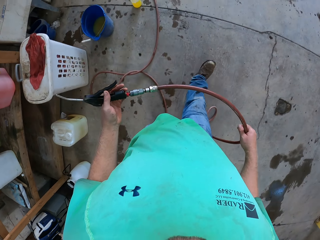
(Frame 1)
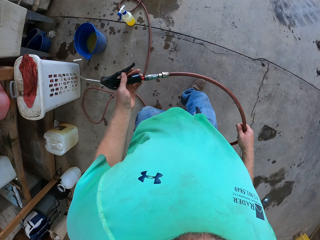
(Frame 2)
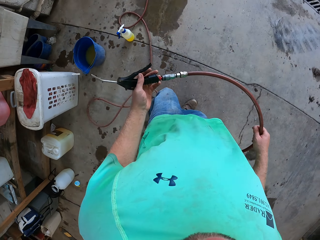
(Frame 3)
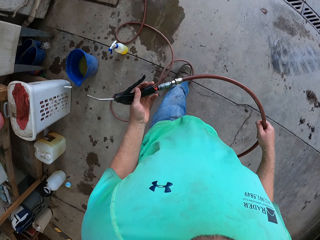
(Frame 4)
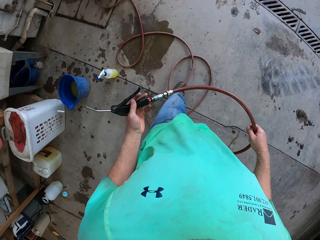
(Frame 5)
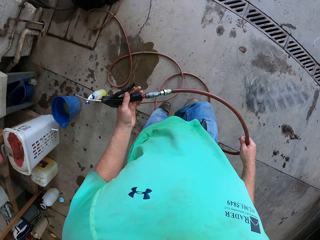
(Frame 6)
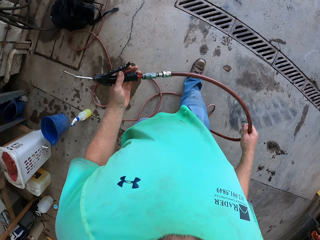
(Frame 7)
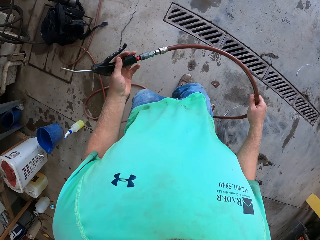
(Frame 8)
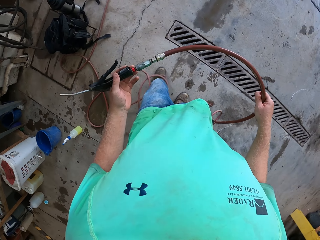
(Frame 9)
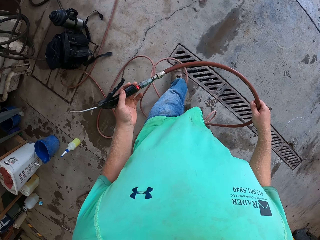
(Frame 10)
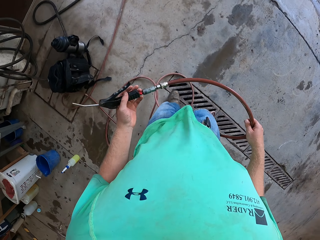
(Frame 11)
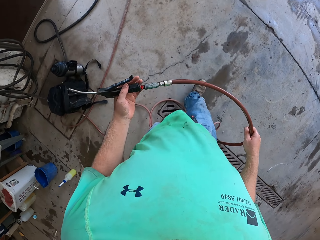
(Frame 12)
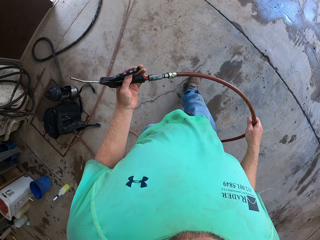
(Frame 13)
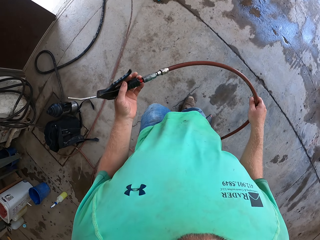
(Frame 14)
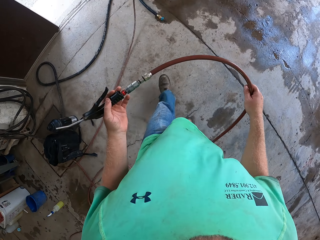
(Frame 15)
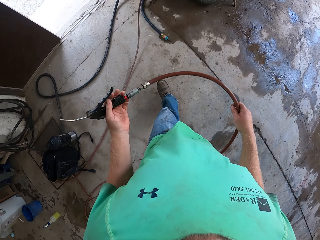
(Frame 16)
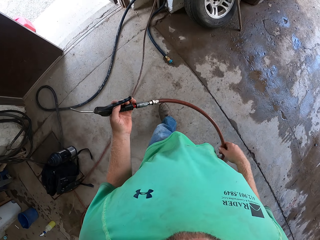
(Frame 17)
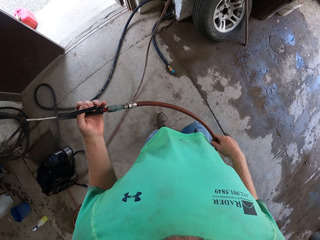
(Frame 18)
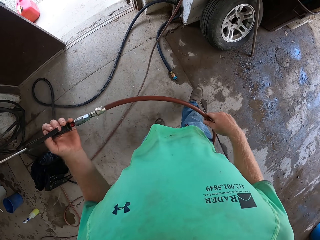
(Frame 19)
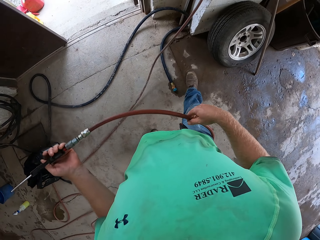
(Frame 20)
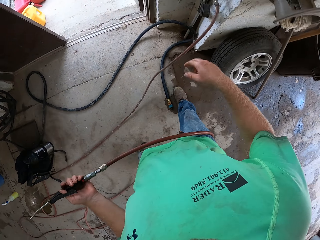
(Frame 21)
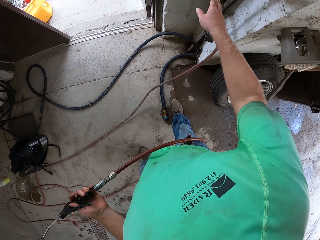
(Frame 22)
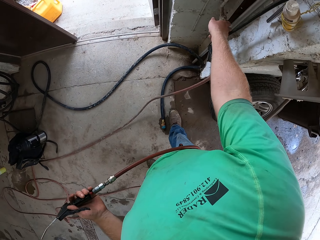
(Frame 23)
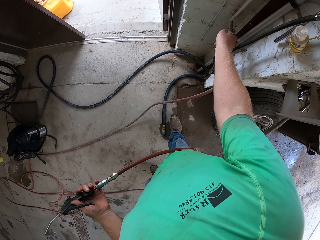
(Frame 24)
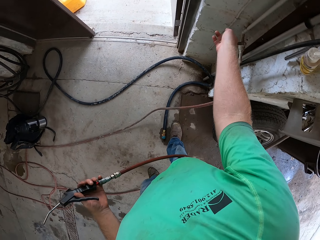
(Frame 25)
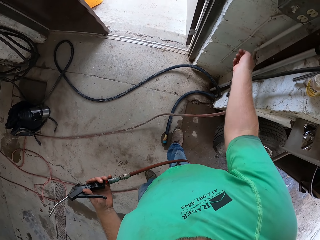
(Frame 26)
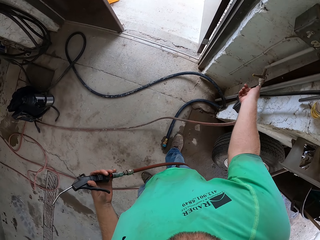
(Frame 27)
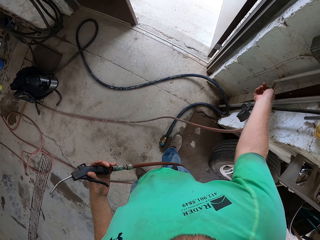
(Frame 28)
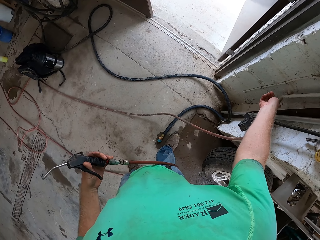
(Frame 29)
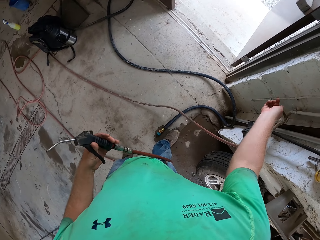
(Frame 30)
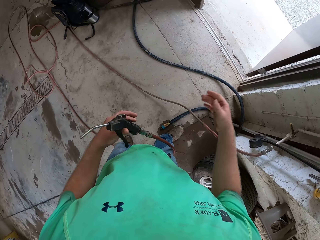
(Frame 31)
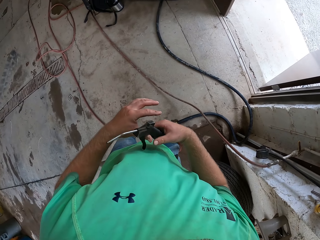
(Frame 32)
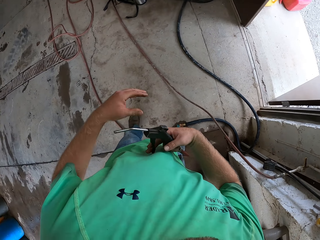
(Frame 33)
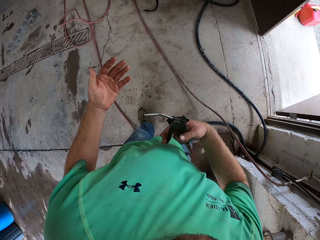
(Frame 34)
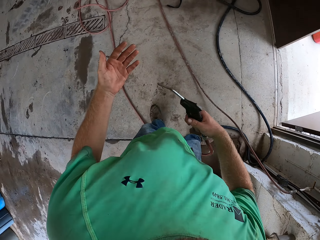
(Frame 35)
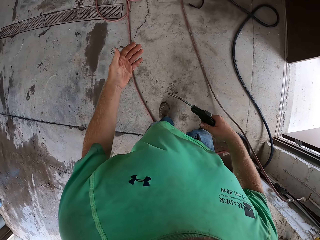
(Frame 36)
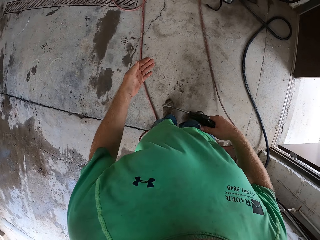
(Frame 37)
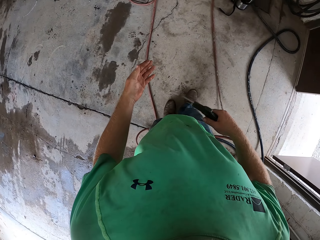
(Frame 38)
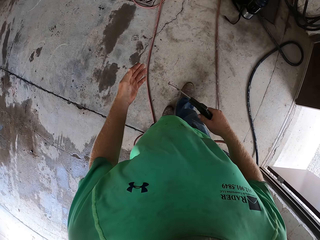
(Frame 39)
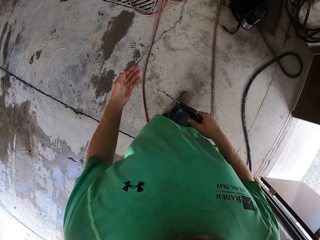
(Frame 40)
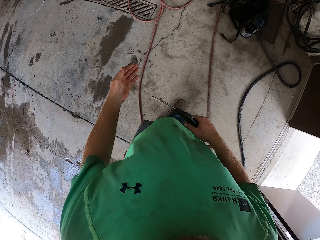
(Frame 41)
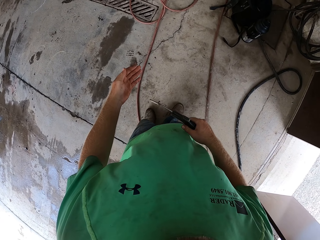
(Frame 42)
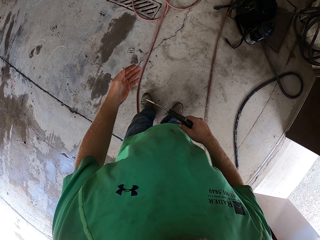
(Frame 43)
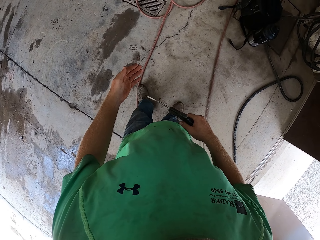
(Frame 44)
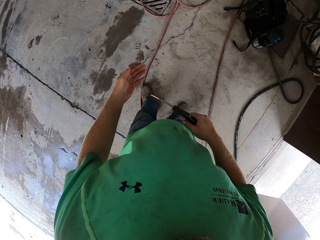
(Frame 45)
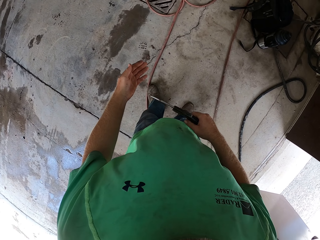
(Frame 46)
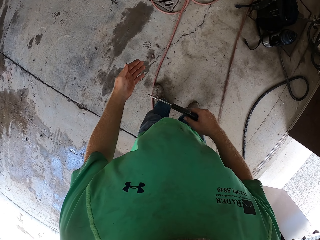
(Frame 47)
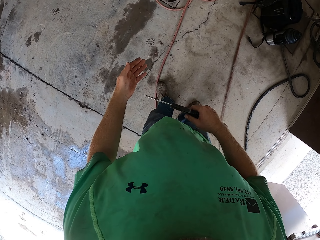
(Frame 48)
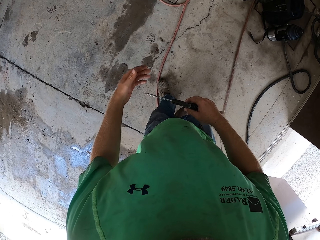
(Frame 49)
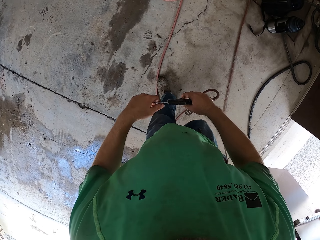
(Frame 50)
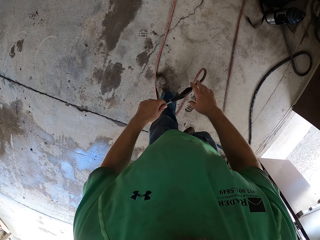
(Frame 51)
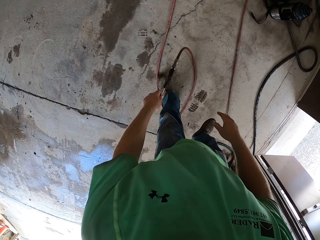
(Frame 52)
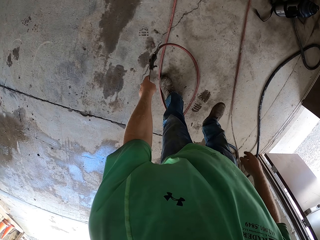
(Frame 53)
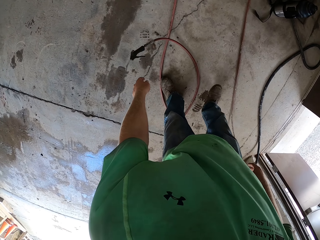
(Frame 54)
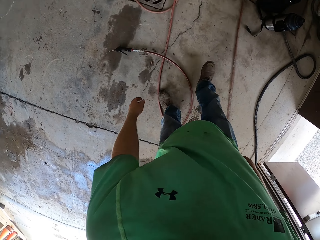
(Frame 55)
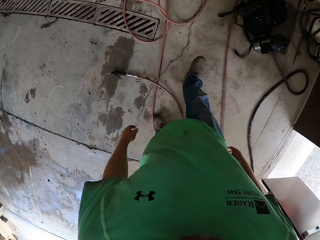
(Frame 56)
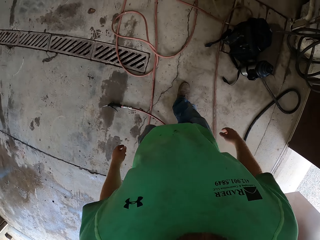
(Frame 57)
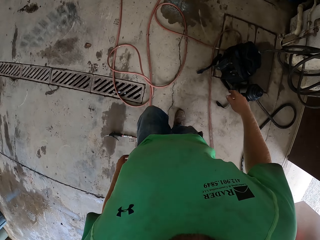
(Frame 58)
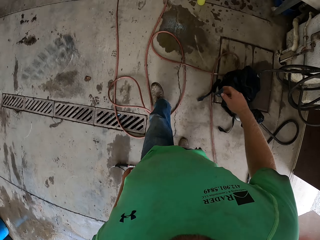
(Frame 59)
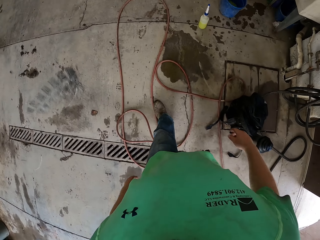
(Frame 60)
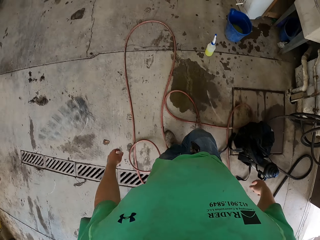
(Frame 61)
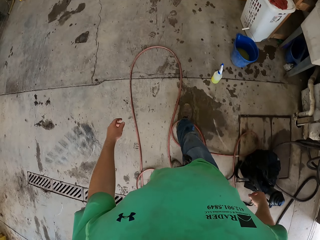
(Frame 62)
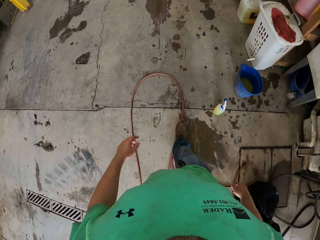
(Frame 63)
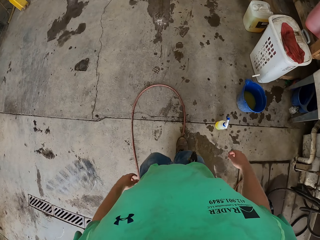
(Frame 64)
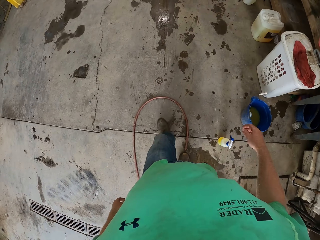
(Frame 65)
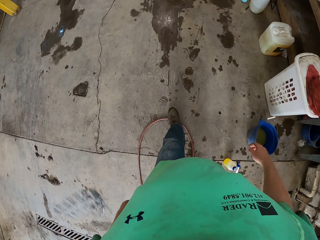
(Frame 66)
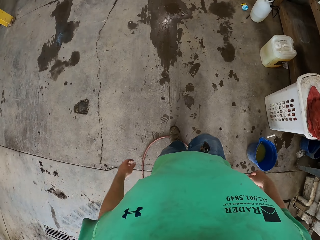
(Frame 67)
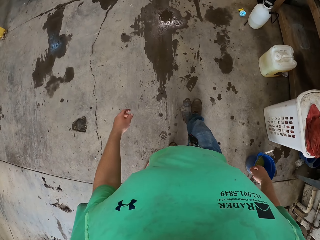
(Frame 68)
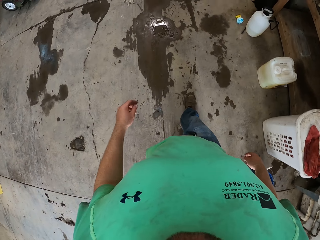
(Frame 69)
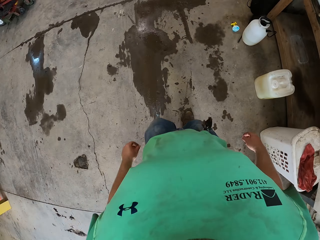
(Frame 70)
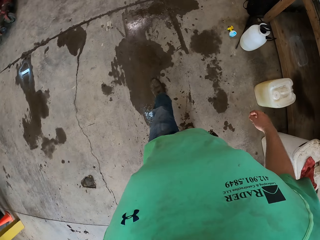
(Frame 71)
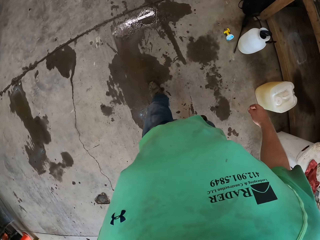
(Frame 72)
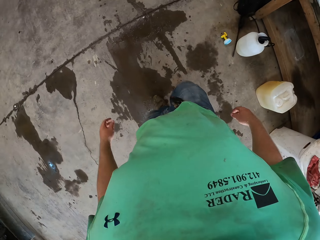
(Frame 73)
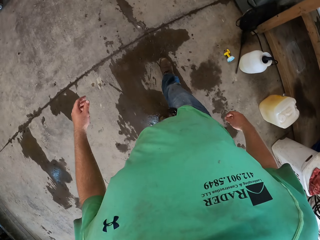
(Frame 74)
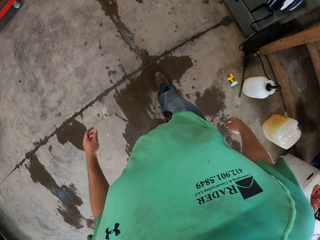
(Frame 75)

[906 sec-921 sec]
The camera wearer touches and opens something. He closes a nozzle with his right hand. He opens something. He passes the hose pipe to the other hand. He blows his hand. He passes the hose pipe to the other hand. He drops the spray gun on the floor with his left hand. He walks to the lawn mower from the end of the workshop.

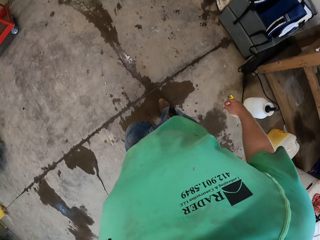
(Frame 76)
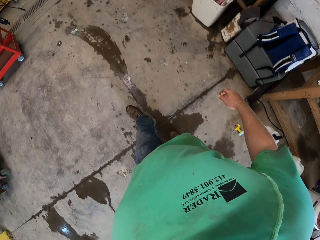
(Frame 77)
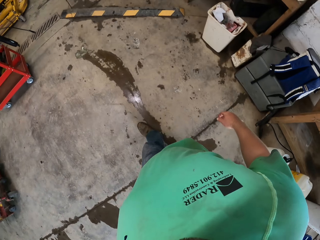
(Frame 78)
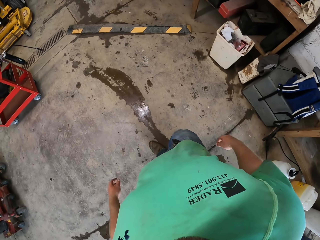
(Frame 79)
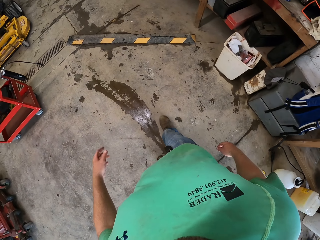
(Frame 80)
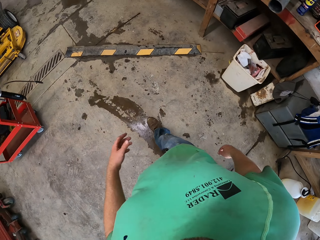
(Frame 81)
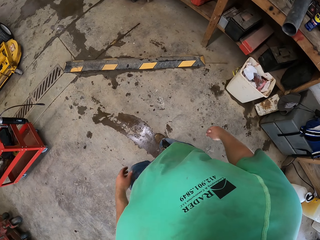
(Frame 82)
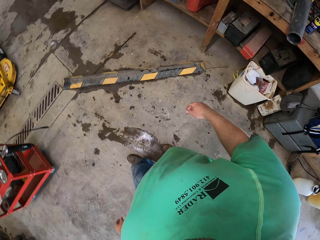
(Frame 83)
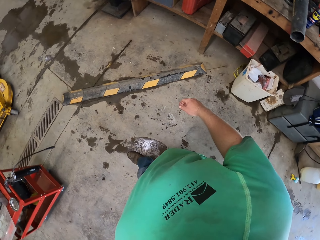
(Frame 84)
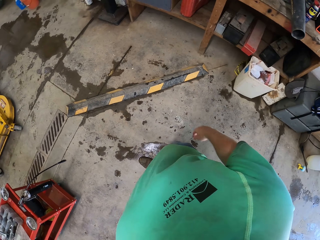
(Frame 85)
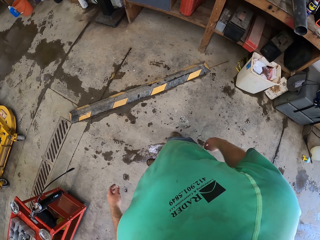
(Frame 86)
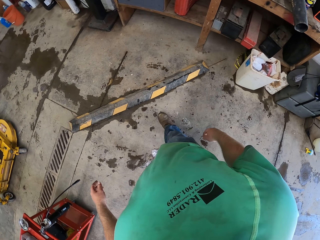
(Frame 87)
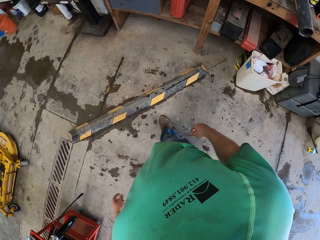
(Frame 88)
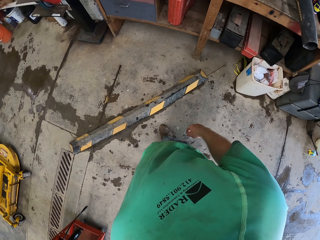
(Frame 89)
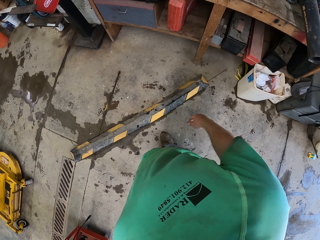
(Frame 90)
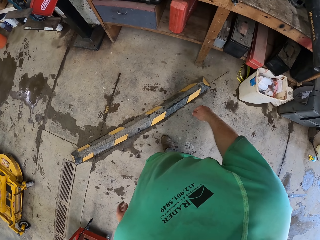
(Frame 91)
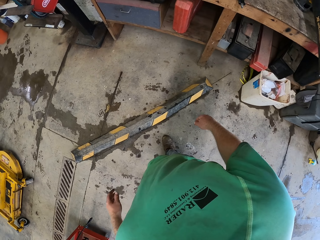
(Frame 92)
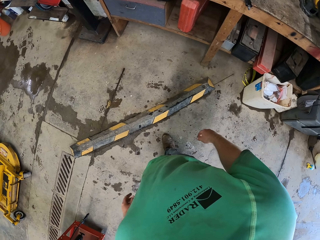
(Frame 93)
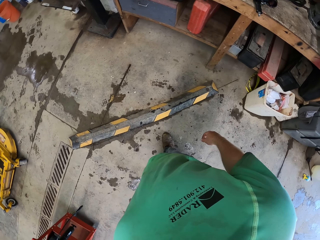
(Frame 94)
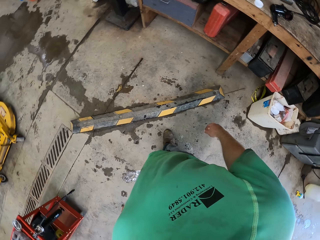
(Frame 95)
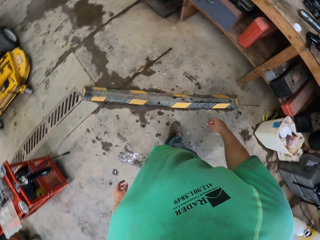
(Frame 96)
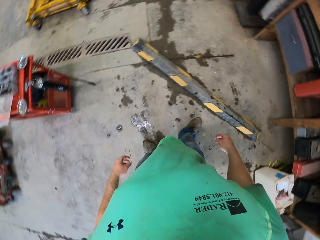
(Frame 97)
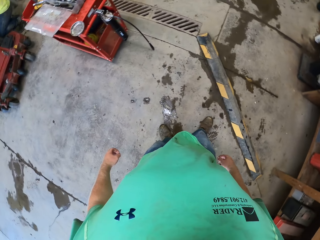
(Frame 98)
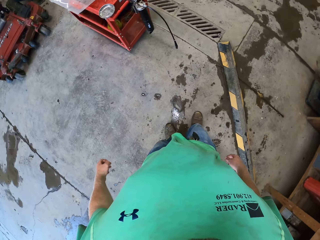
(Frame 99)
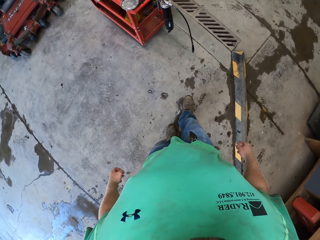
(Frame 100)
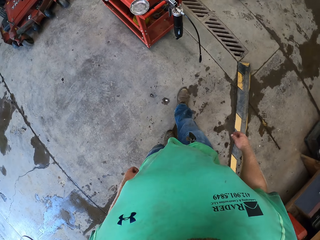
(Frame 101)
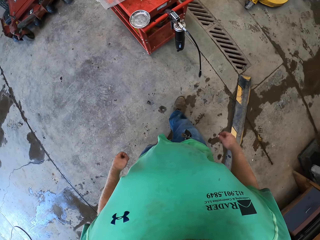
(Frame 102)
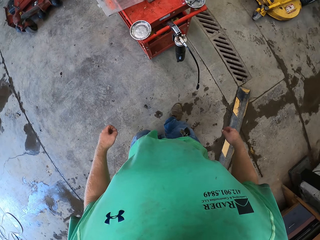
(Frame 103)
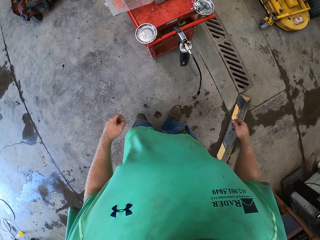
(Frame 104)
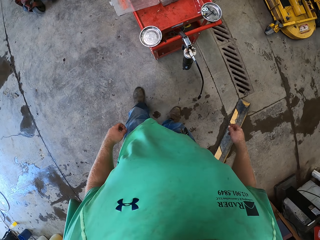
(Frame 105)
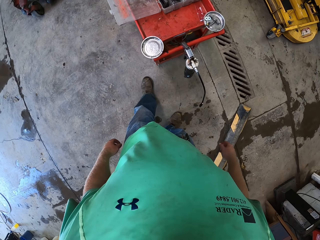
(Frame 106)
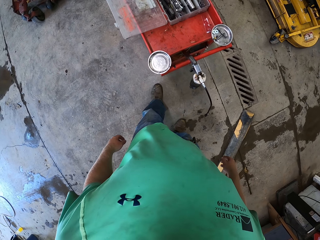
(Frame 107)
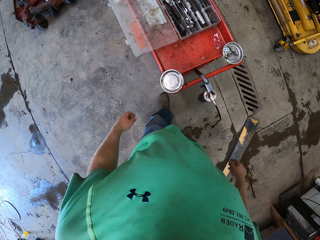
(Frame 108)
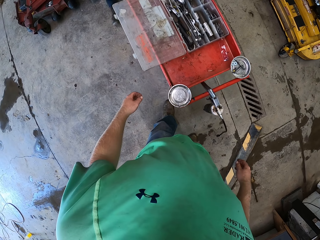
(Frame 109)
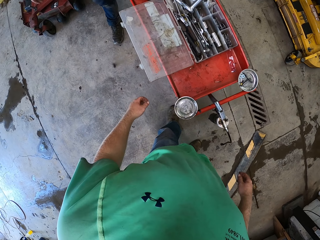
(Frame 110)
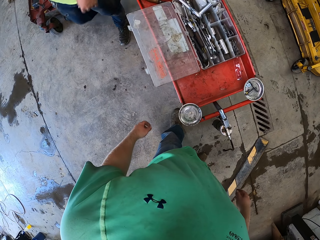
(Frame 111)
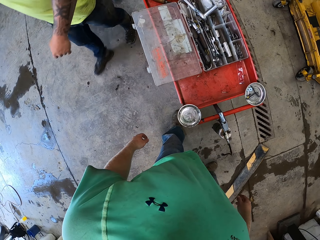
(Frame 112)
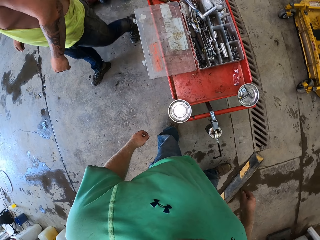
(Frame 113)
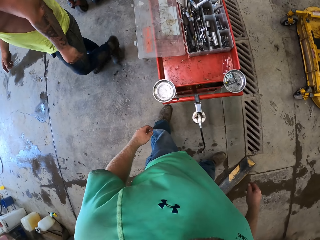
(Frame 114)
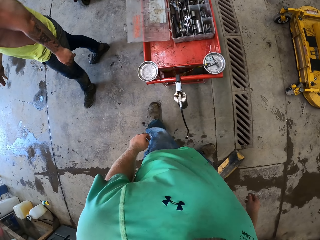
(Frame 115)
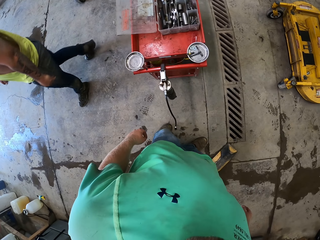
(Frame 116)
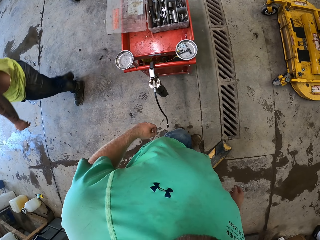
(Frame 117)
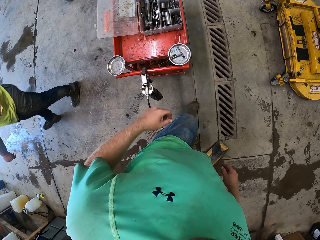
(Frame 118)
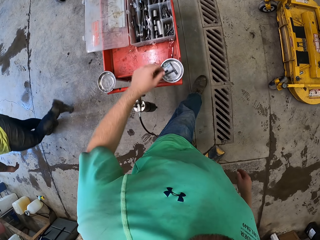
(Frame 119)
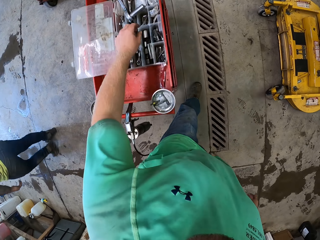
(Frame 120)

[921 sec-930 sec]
A person walks around the premises.
